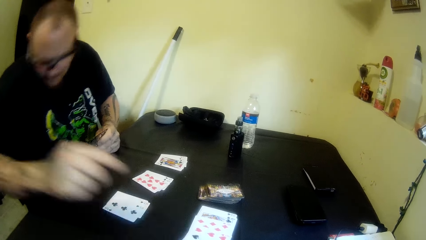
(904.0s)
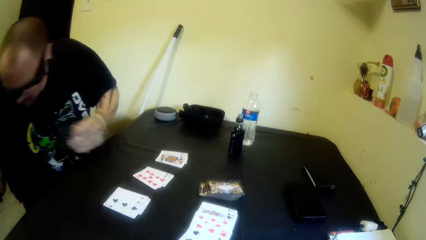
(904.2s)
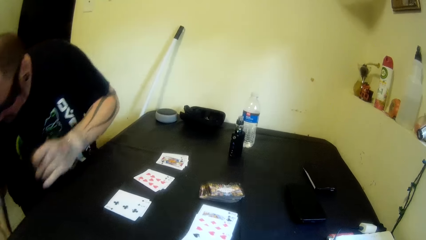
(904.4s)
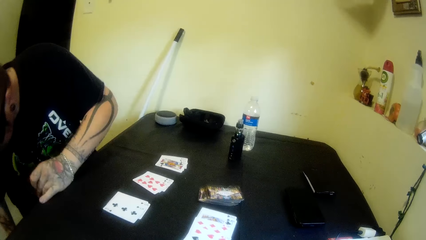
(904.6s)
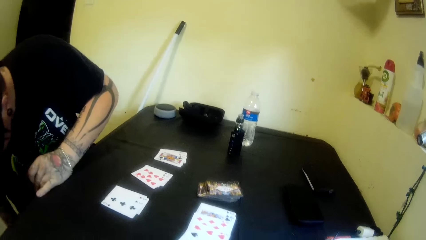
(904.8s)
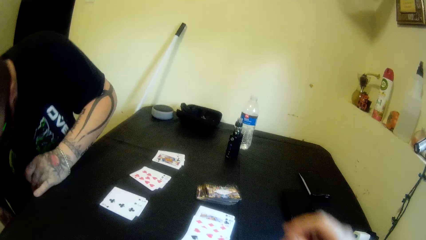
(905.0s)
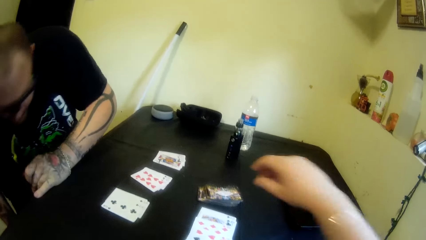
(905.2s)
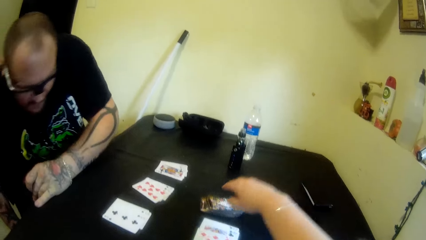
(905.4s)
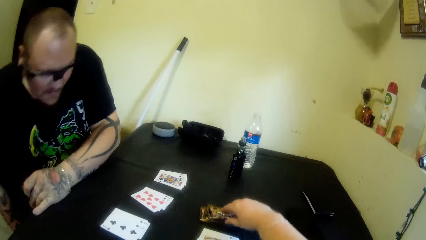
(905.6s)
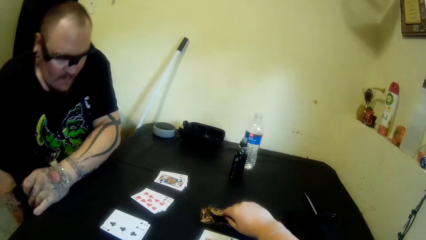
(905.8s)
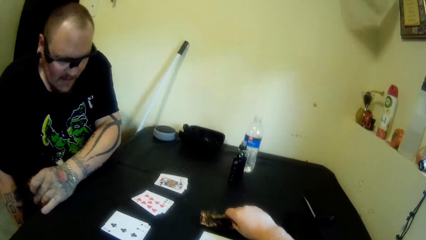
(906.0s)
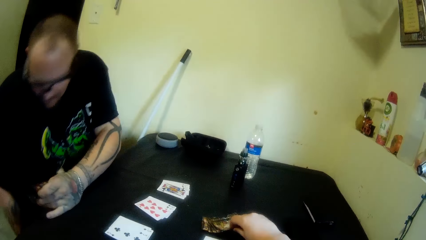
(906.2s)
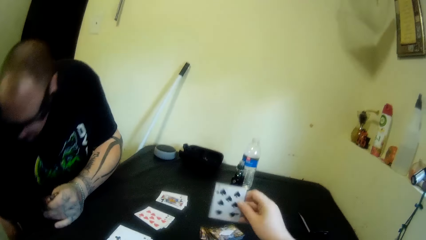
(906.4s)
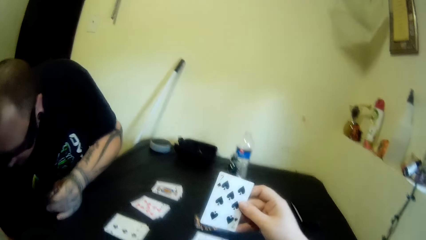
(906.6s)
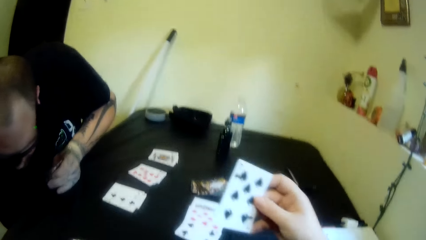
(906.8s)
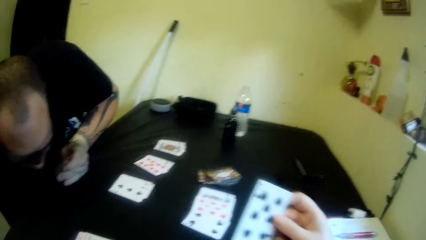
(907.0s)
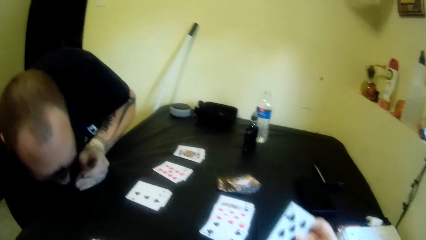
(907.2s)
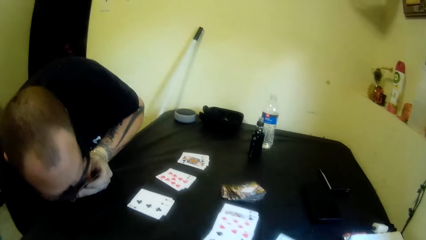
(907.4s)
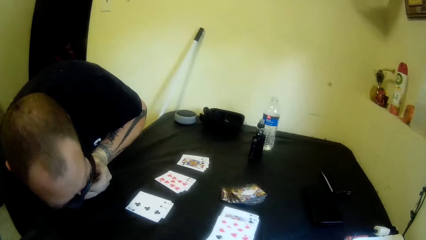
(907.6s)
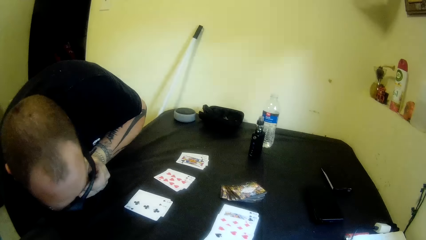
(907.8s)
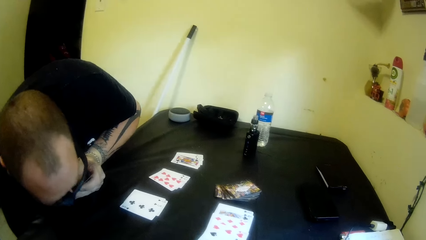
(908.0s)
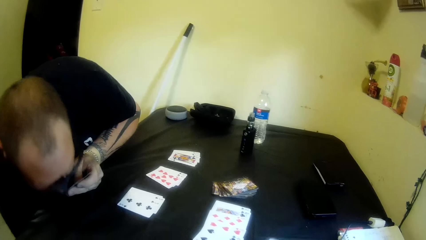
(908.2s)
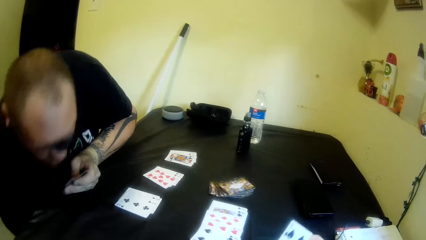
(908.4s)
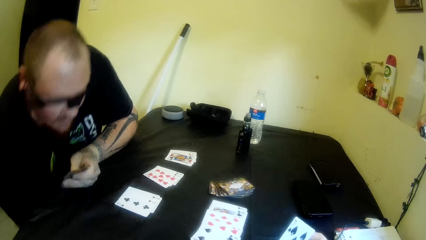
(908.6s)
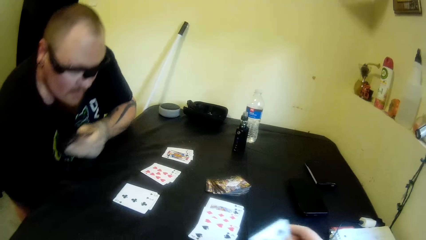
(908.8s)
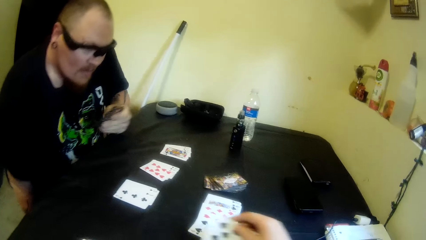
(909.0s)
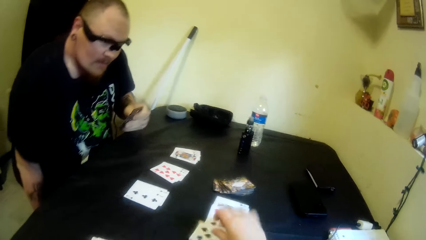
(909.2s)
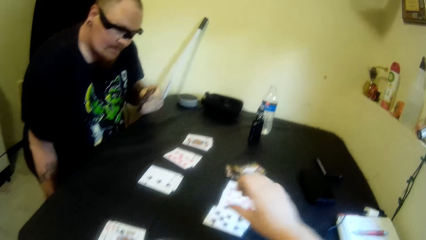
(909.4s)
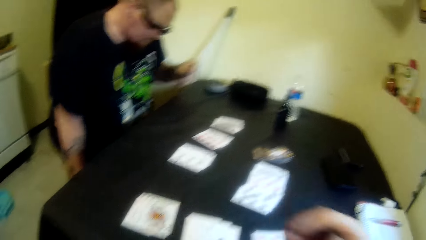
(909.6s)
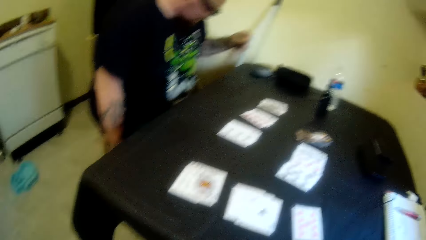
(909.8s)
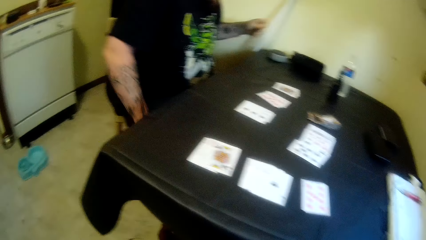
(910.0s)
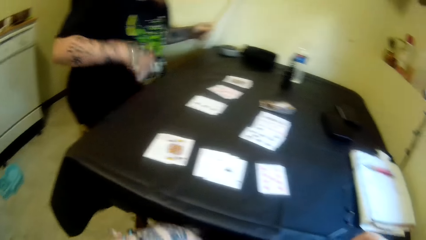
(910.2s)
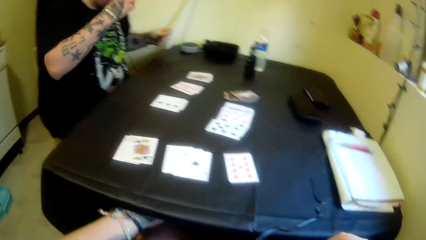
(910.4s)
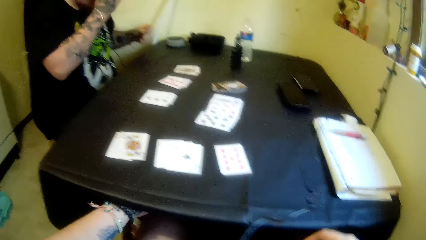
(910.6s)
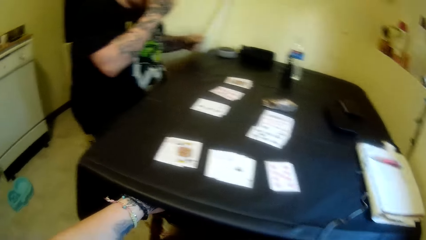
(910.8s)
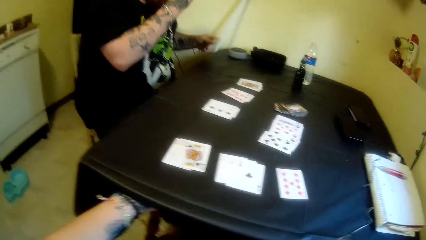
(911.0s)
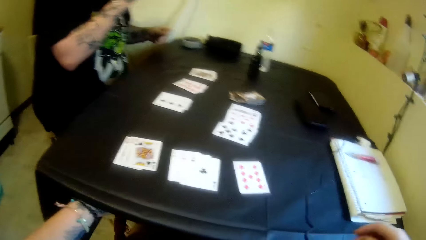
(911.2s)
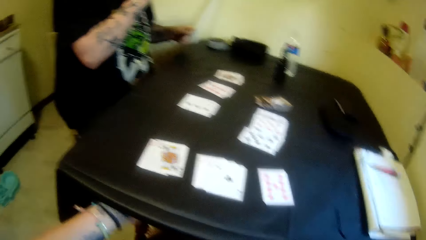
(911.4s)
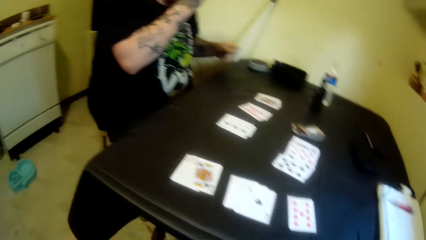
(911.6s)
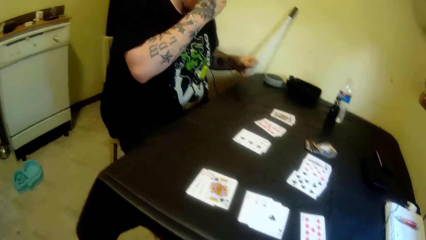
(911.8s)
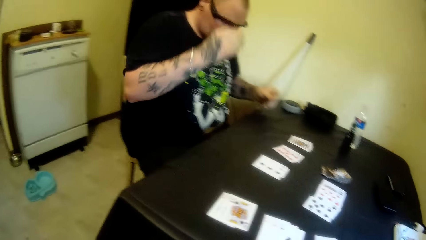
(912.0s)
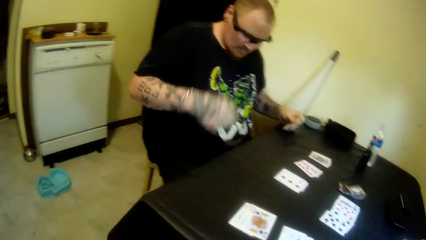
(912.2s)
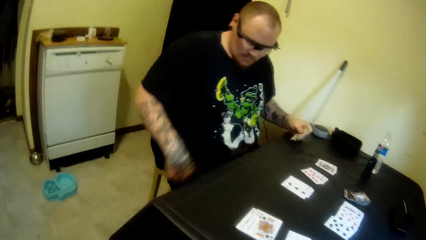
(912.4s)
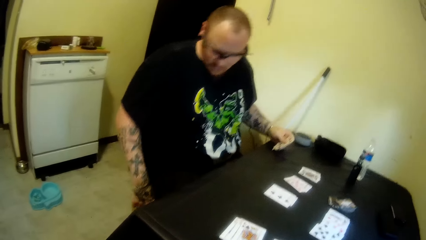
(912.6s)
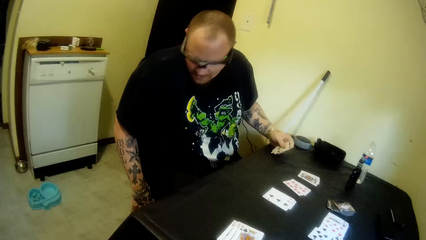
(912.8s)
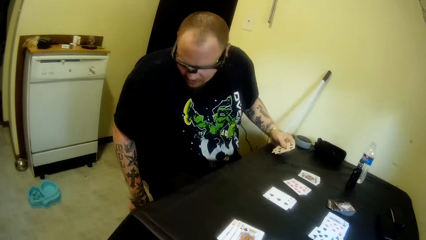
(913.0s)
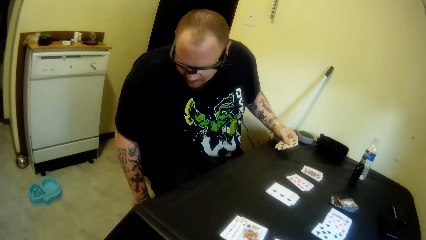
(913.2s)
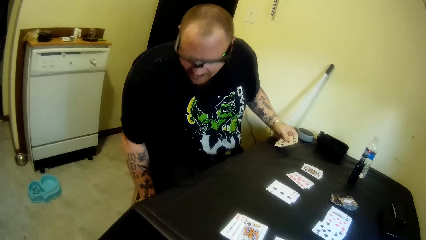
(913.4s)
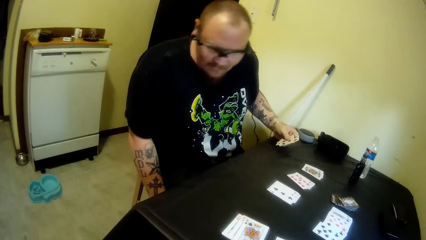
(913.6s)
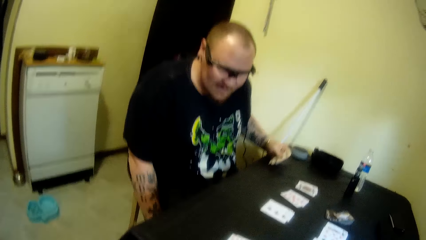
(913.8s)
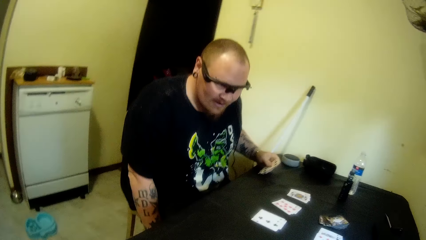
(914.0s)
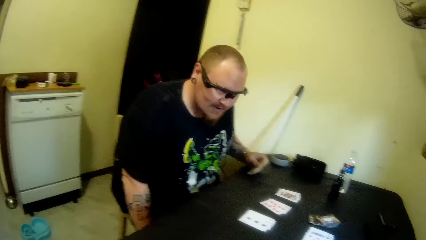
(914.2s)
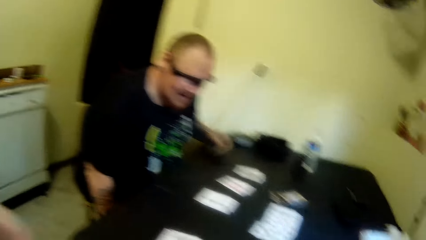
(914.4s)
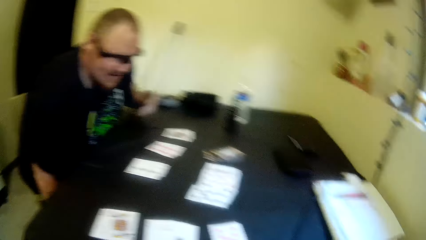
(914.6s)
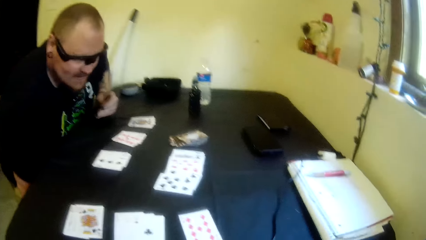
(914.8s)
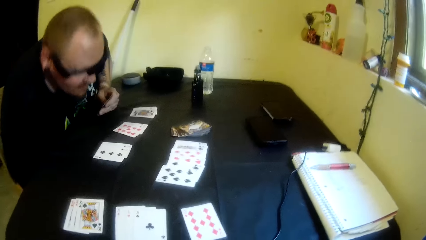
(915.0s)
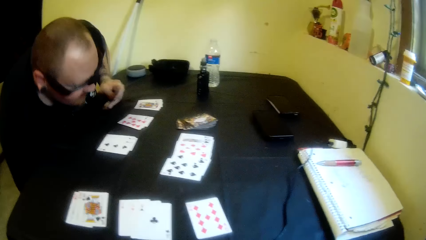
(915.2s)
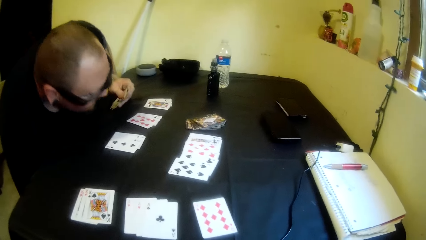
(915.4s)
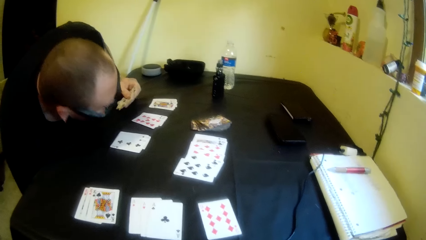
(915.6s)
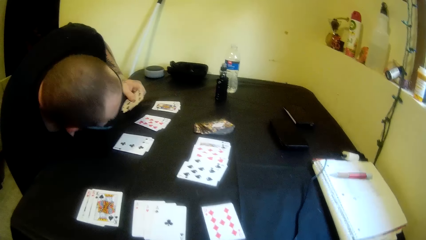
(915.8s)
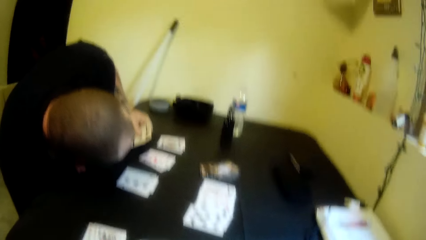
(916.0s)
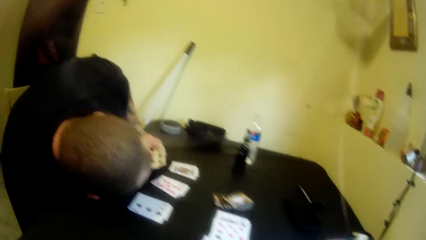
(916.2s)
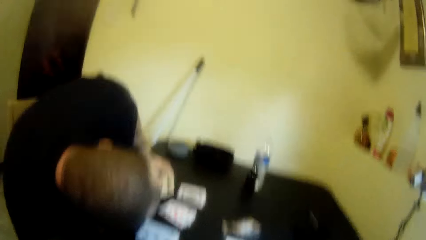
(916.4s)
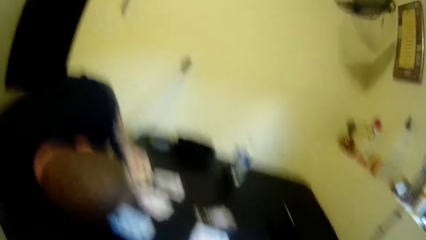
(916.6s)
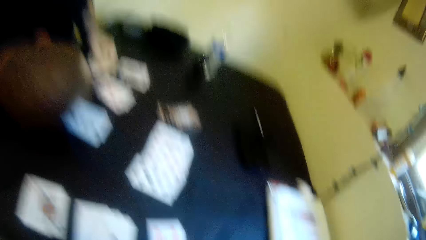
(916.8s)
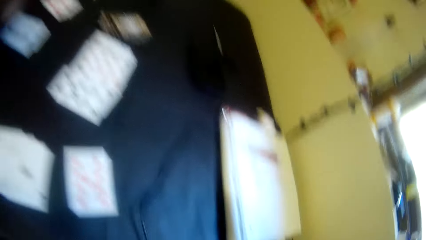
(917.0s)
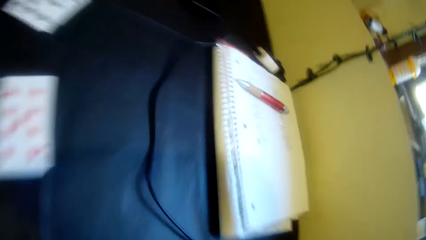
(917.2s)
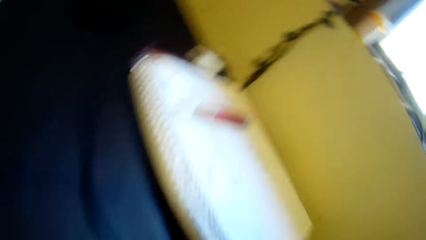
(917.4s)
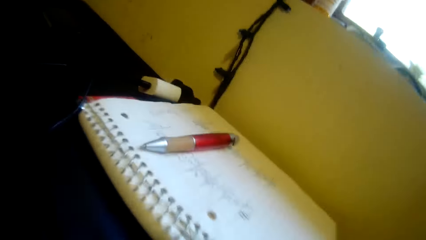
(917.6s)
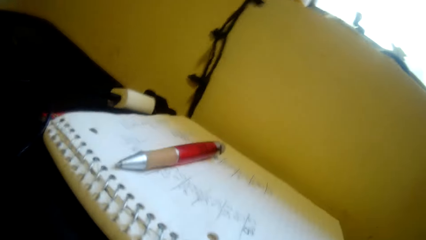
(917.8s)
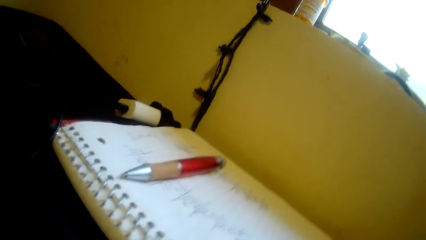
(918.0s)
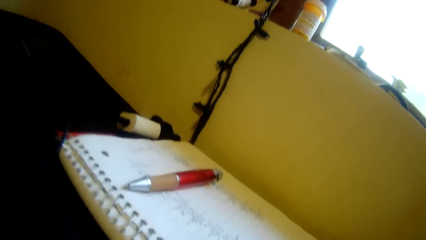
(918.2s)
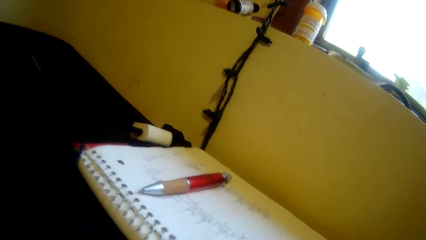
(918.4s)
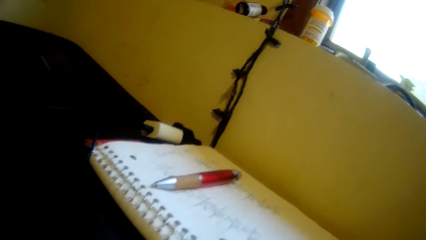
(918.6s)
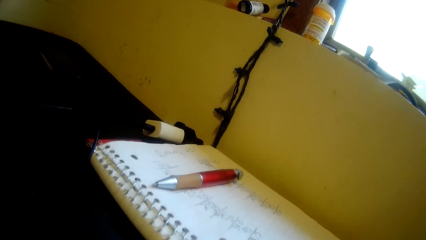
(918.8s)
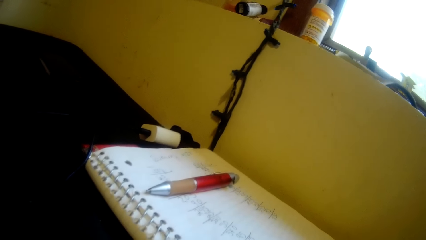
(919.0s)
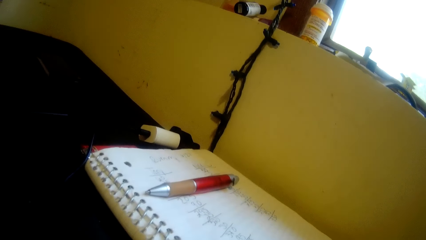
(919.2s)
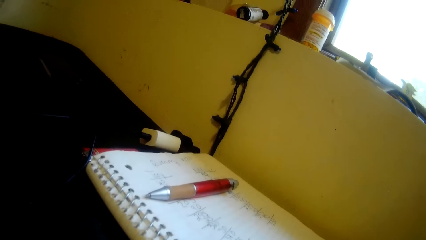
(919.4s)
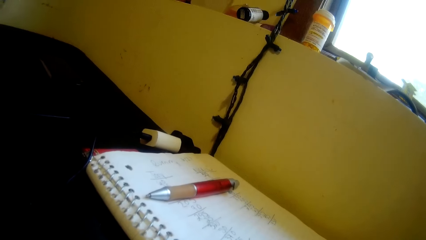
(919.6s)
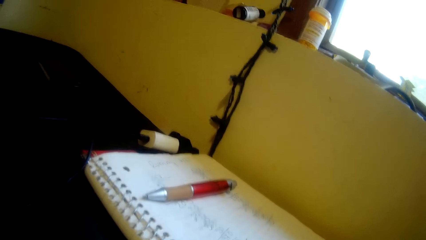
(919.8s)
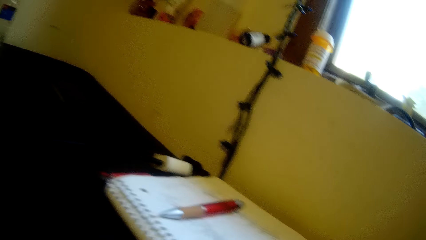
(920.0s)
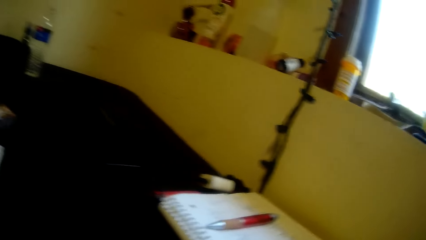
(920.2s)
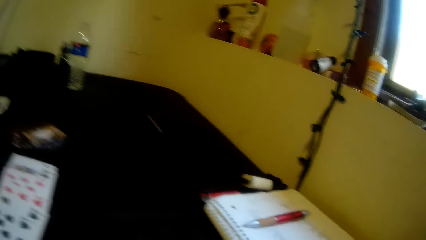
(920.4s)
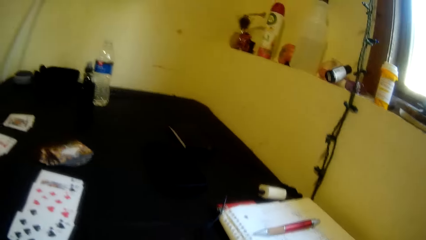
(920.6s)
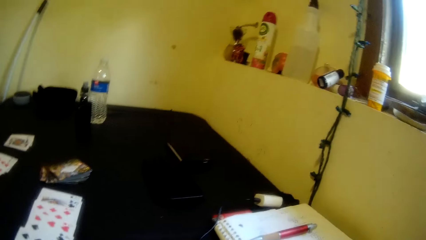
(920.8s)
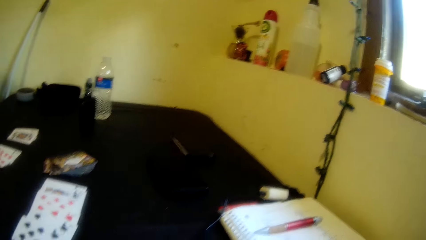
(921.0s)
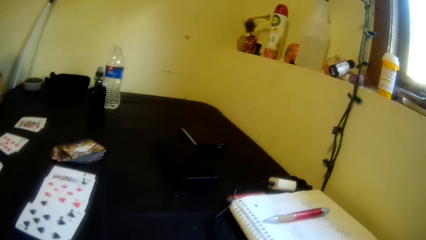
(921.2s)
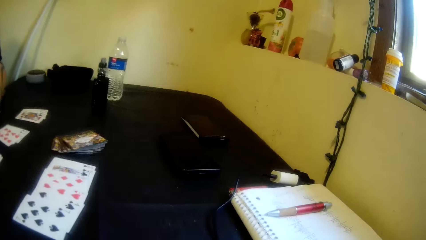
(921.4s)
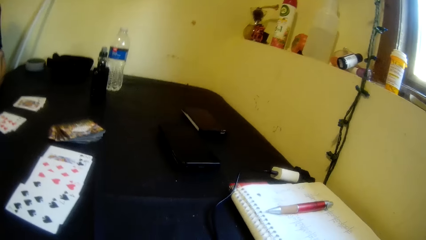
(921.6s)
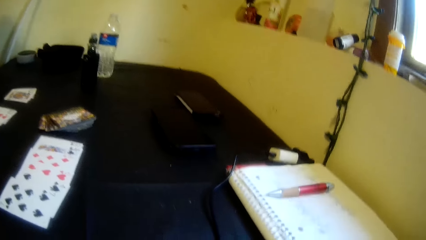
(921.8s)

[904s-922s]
A man drops a card on the table with his right hand. The man leans under the table. The man picks a card from the floor with his right hand. The camera wearer picks a card from the table with her right hand. She drops the card on the table with her right hand. She looks around the room. The man touches his face. The man leans under the table.
